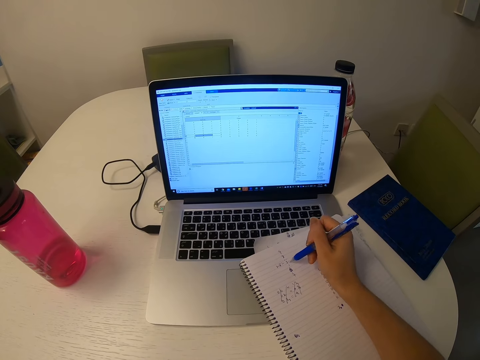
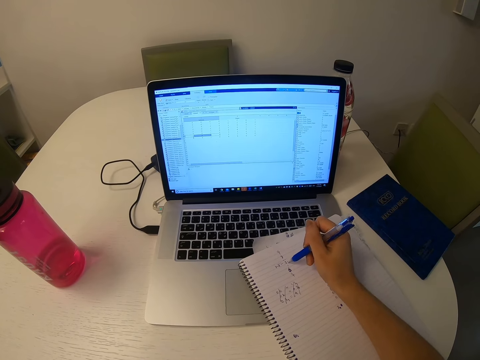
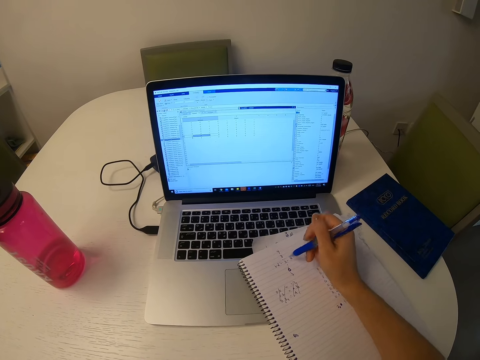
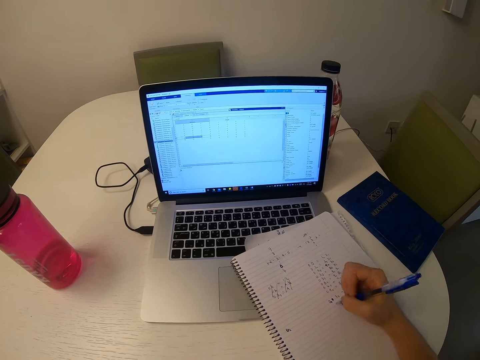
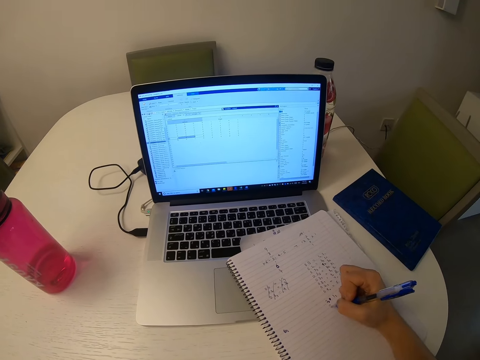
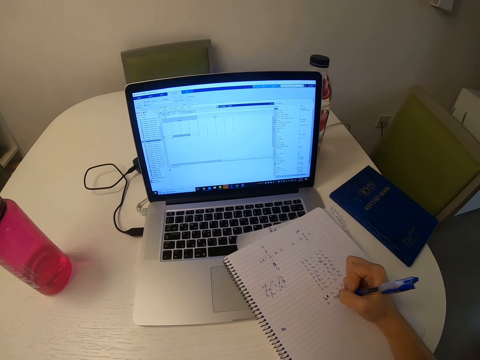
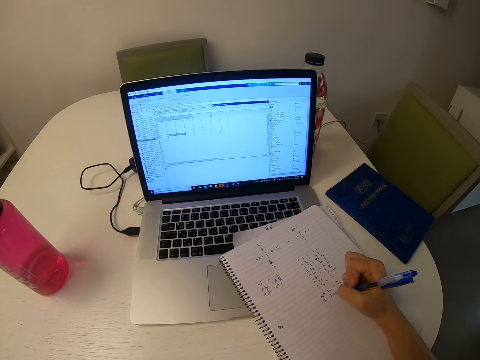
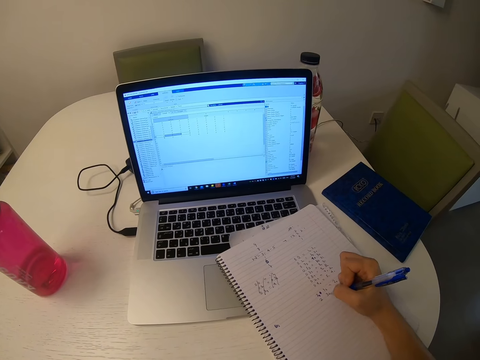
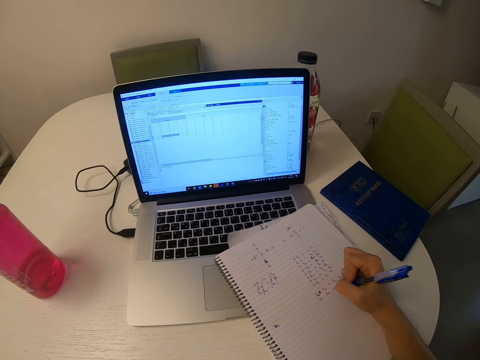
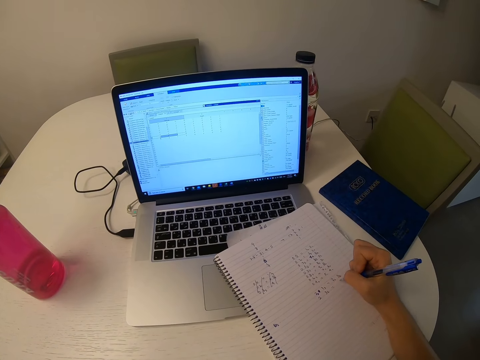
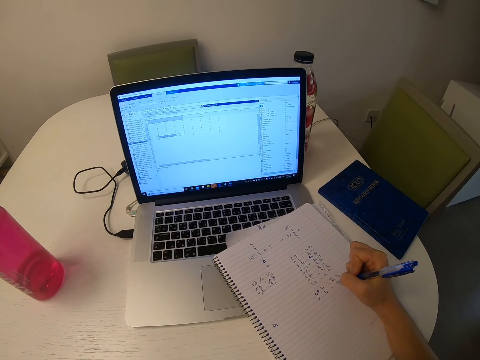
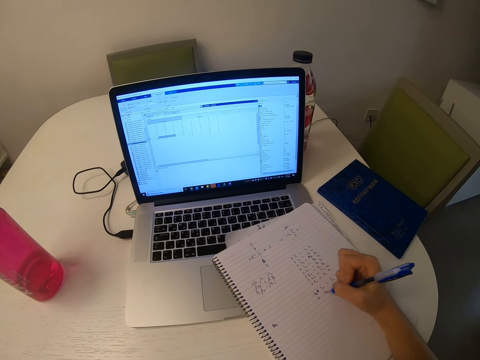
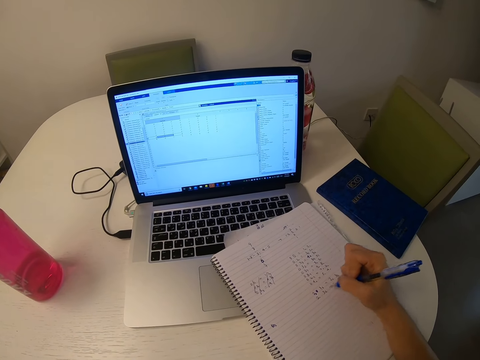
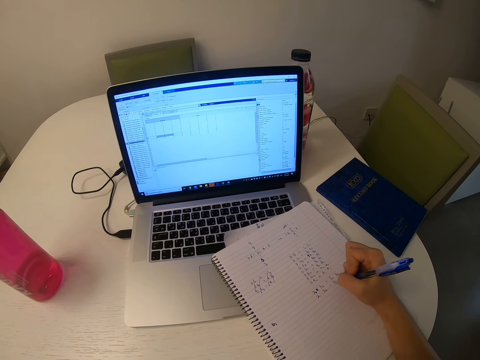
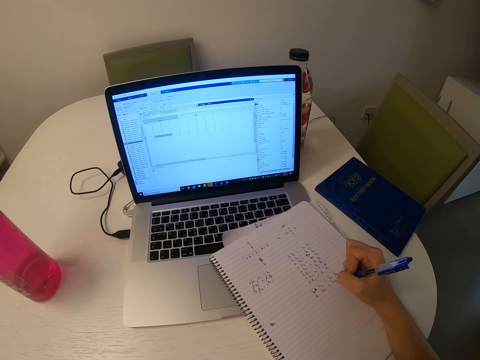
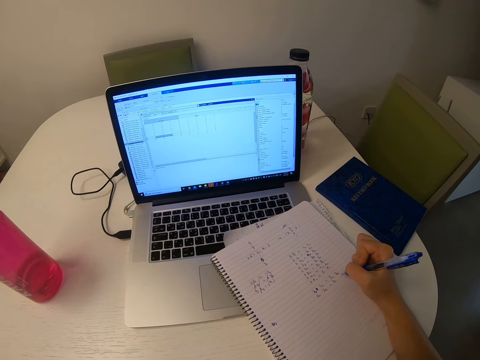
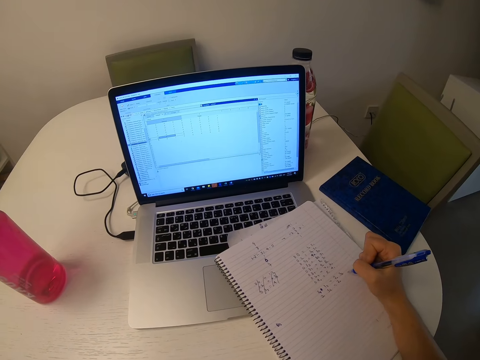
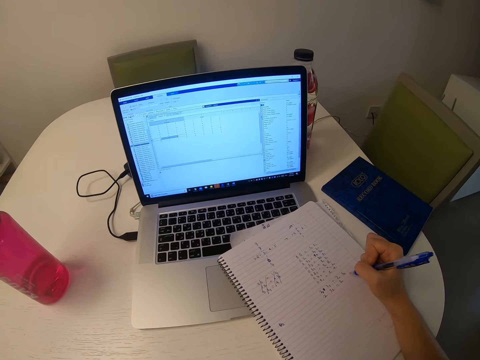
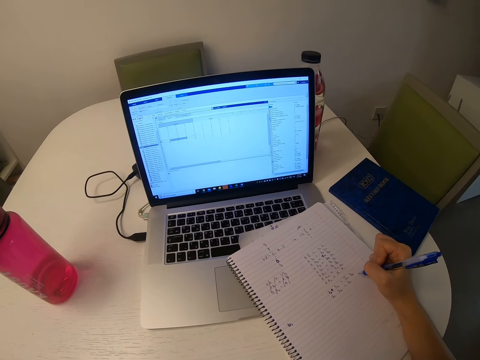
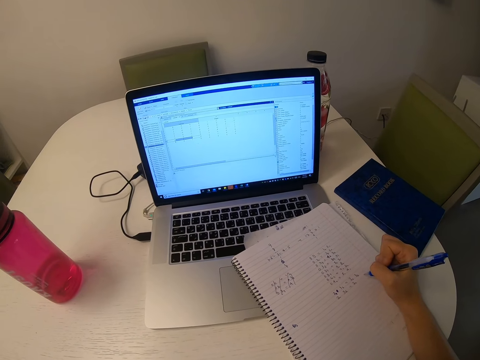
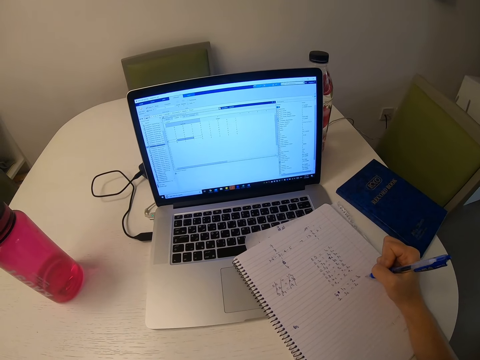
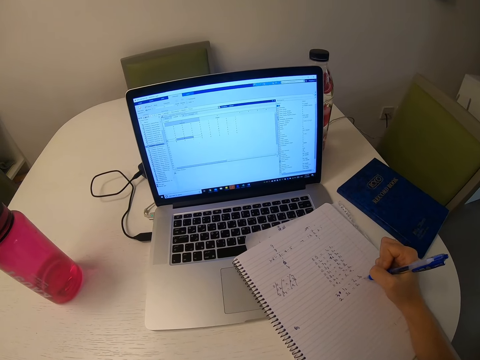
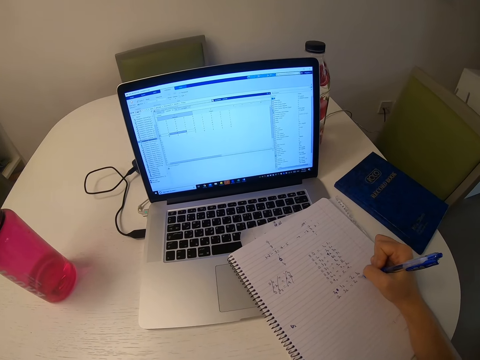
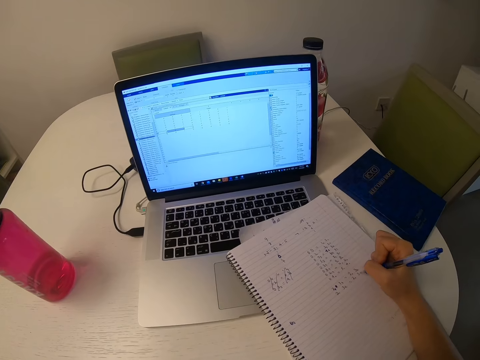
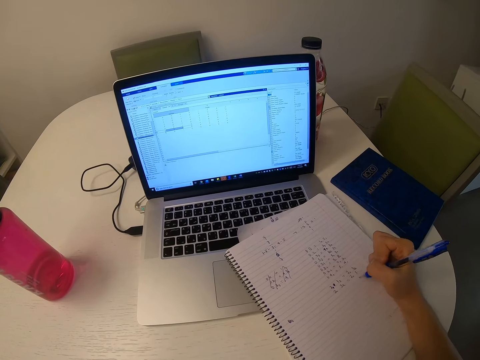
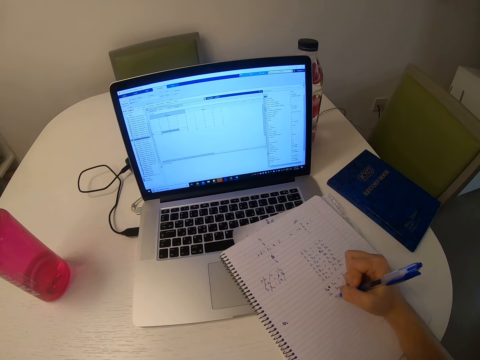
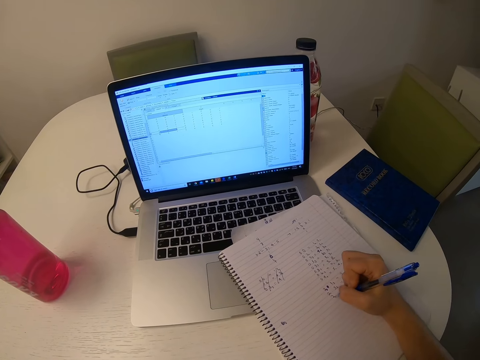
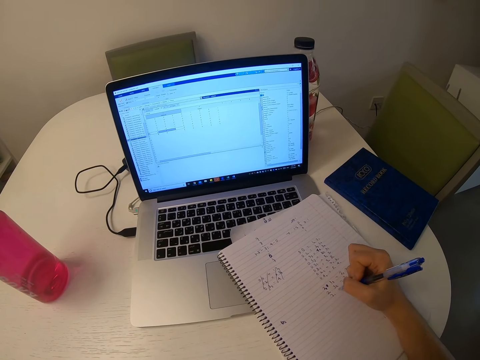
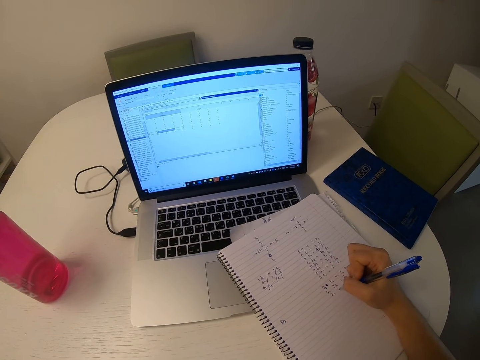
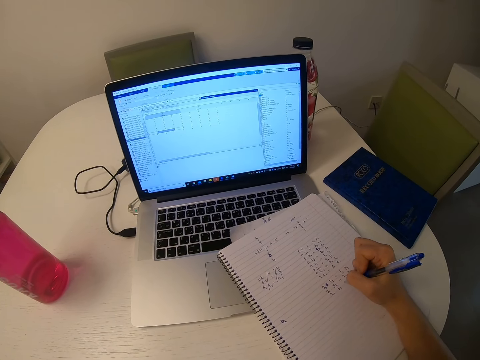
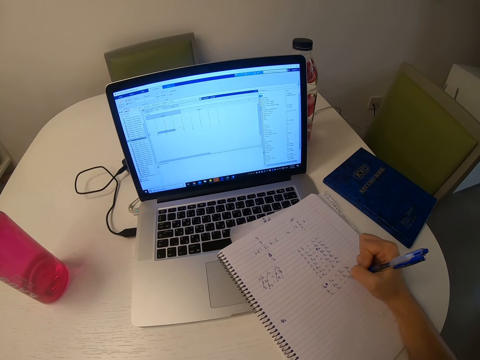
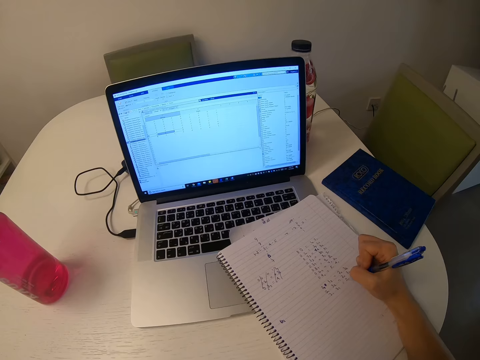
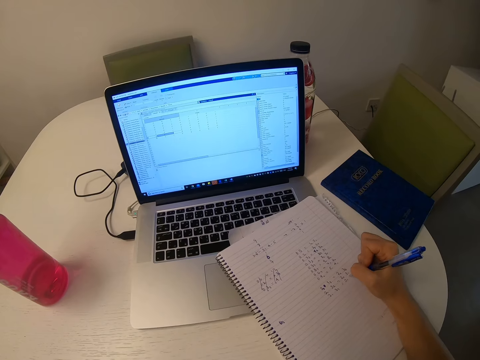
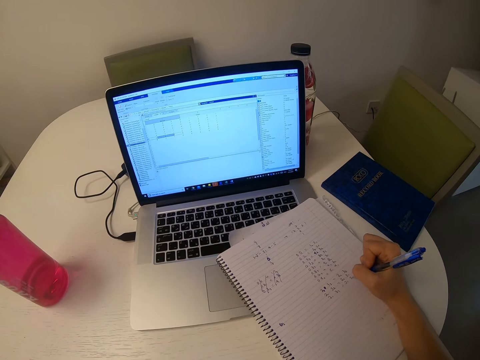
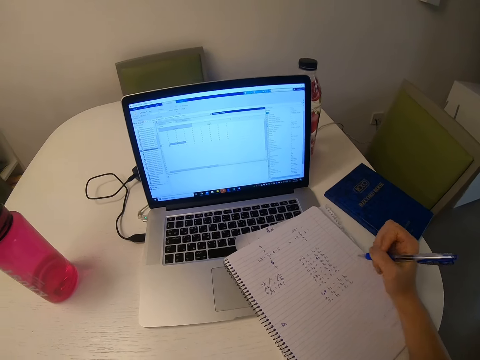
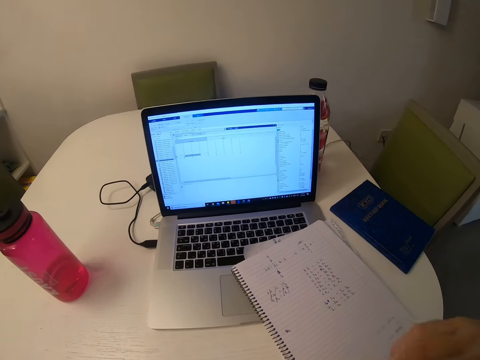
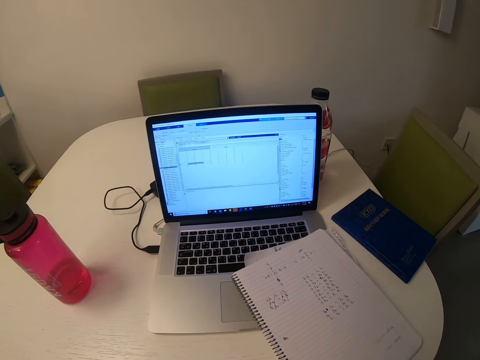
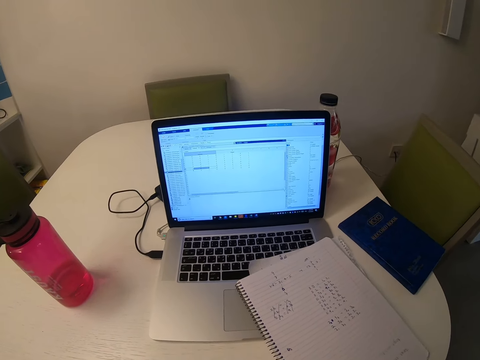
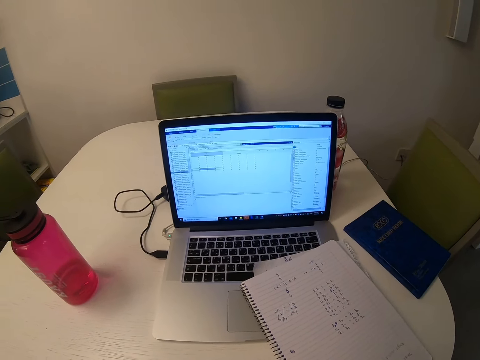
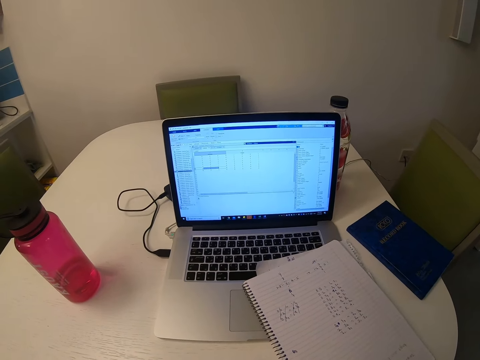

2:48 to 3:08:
The camera wearer writes the notes on a book. They look at the laptop.

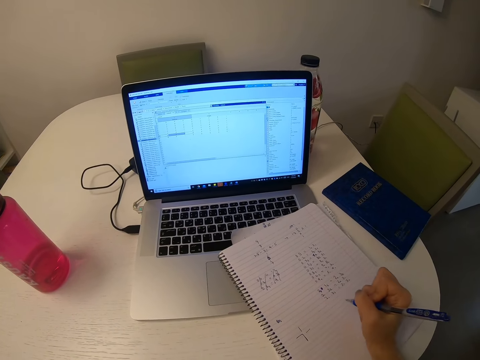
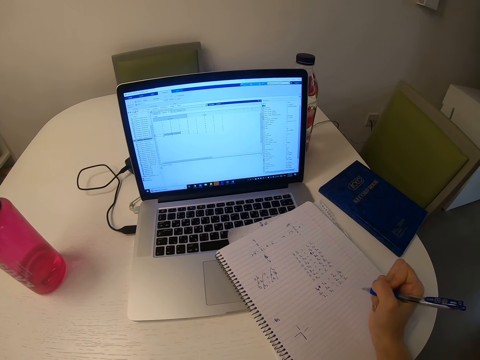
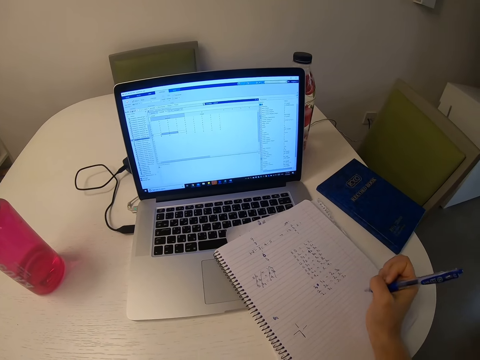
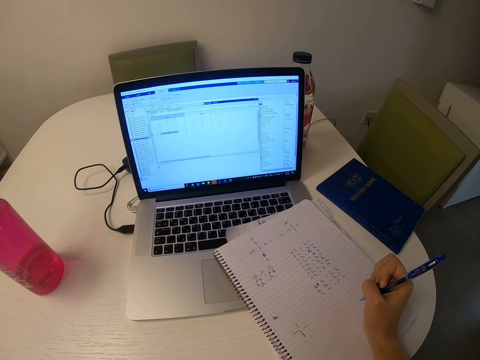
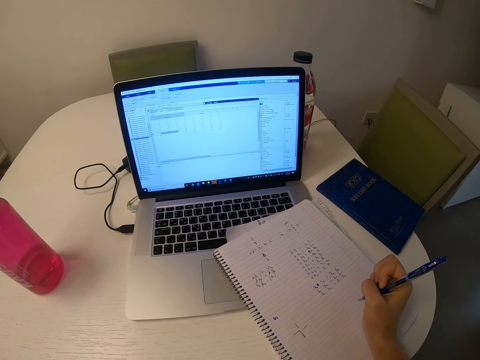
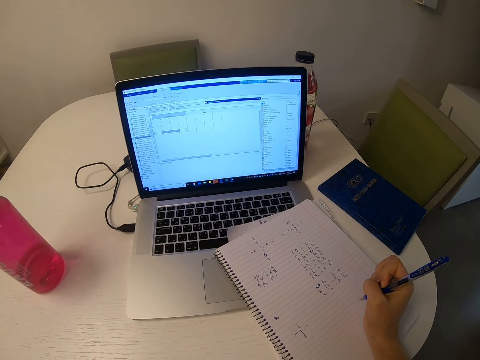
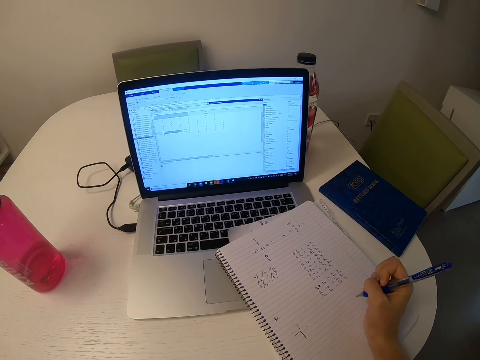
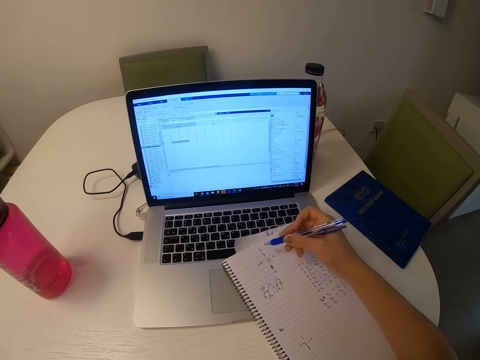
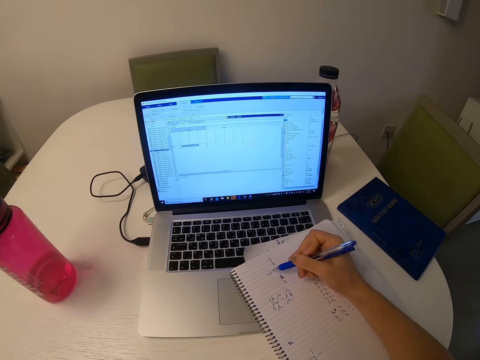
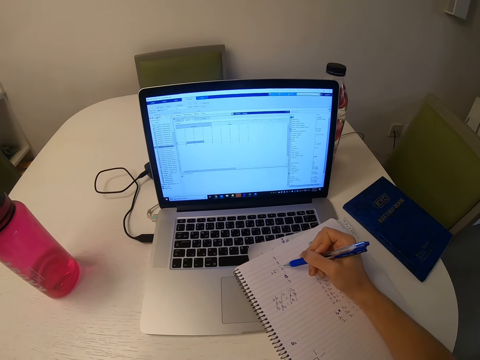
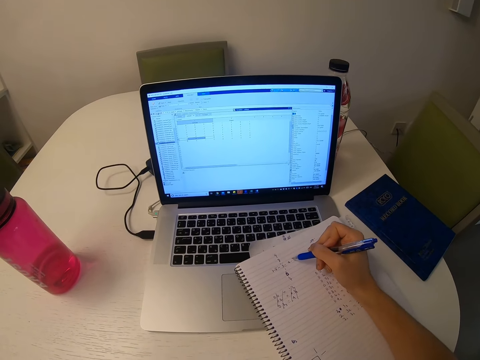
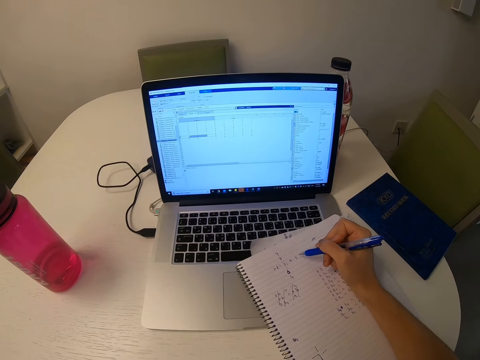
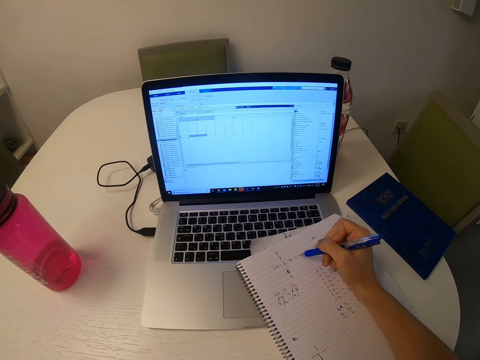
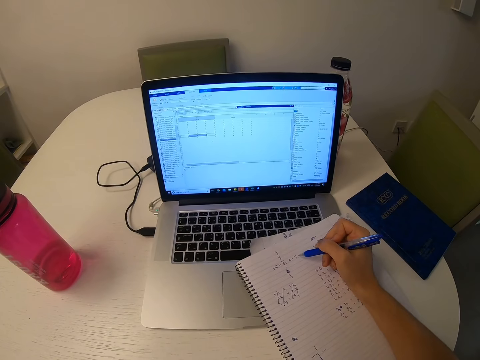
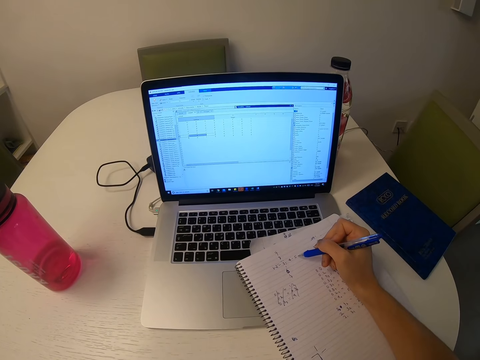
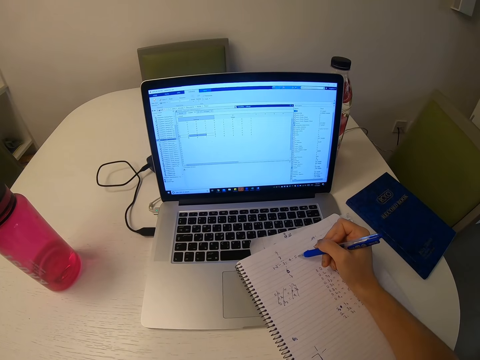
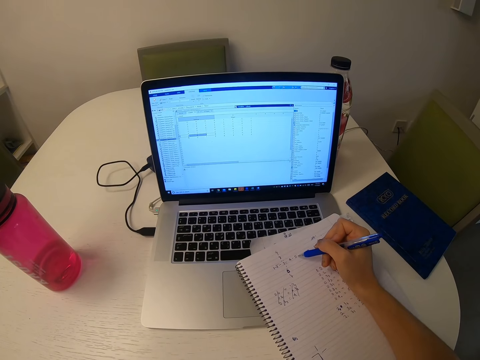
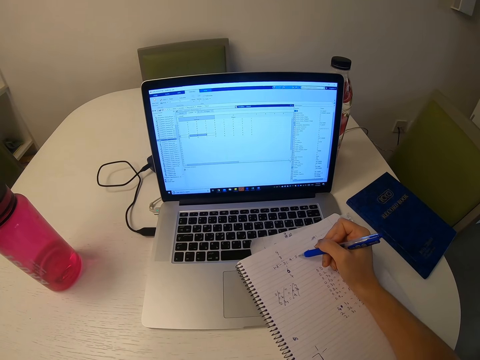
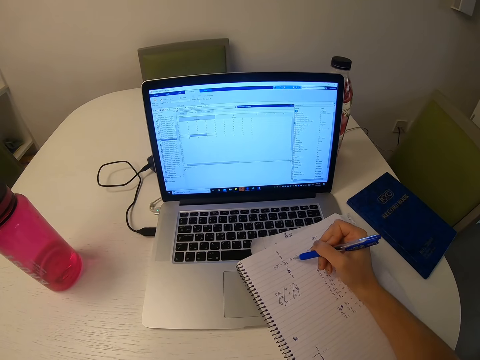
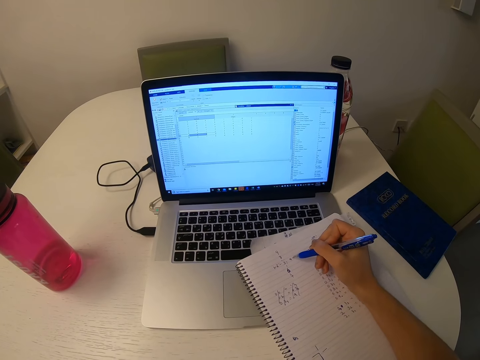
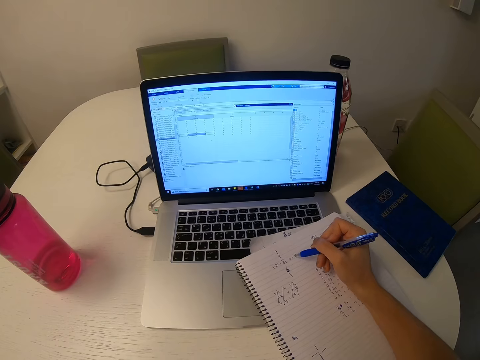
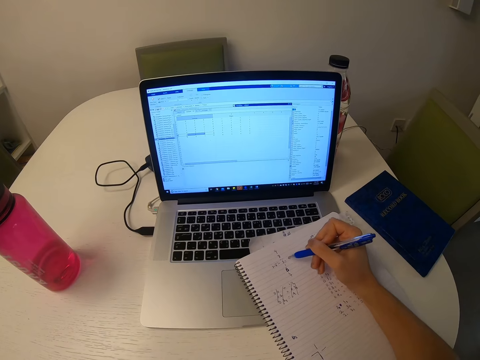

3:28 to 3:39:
The camera wearer looks at the laptop. They look at the notes on a book.
